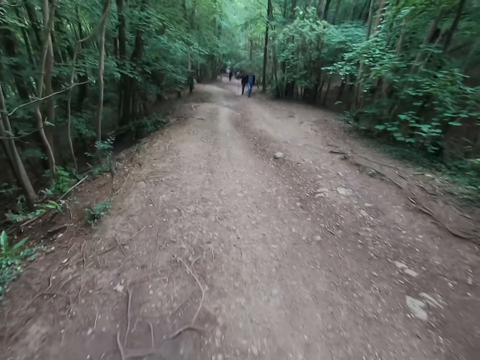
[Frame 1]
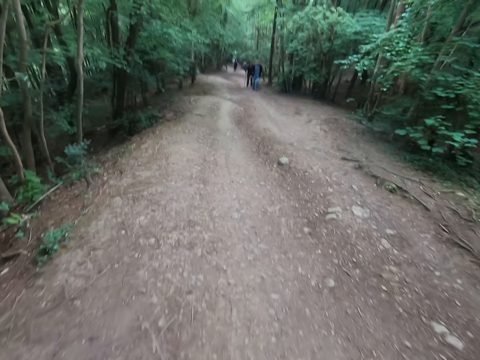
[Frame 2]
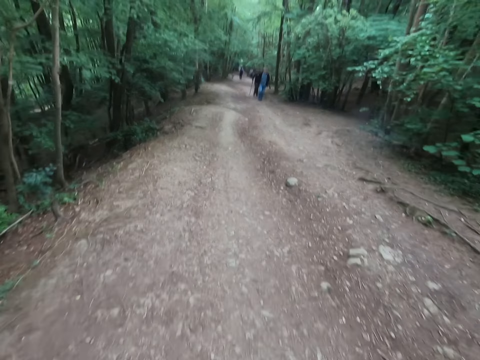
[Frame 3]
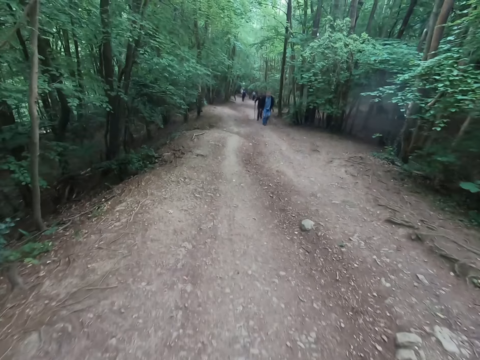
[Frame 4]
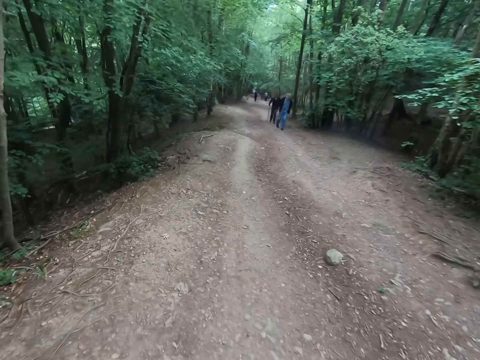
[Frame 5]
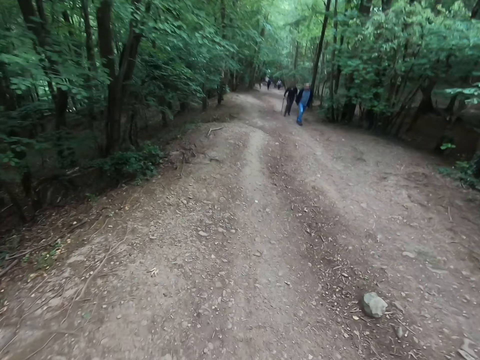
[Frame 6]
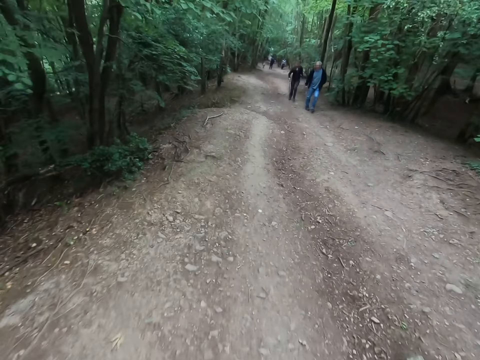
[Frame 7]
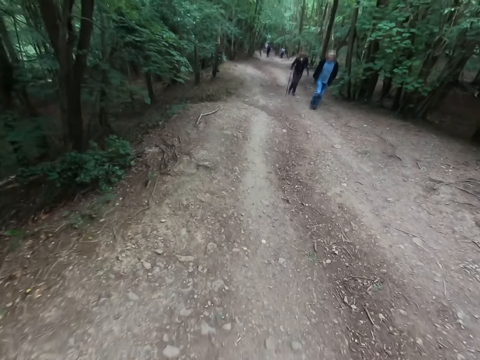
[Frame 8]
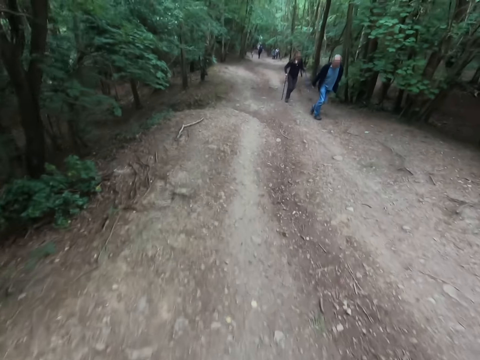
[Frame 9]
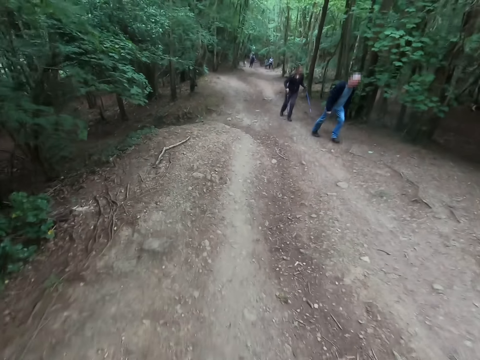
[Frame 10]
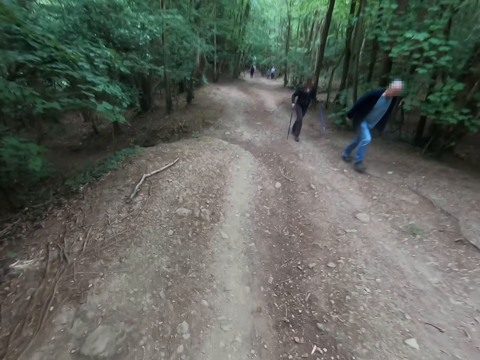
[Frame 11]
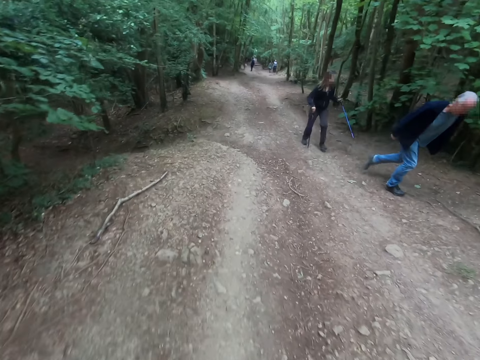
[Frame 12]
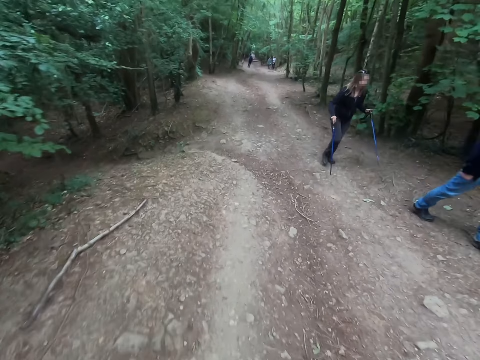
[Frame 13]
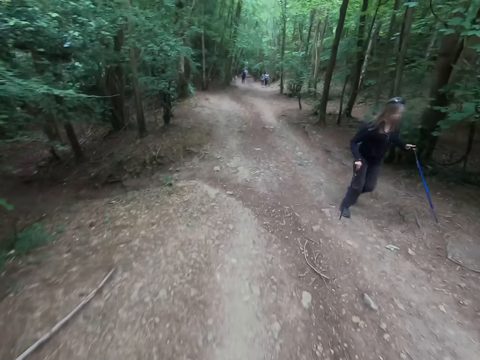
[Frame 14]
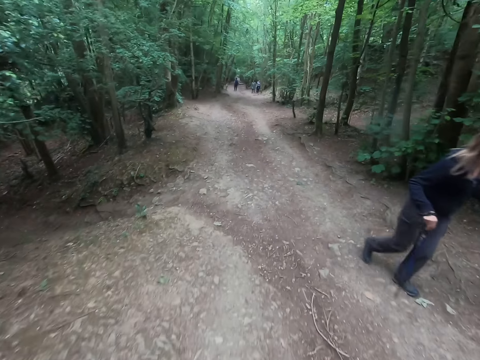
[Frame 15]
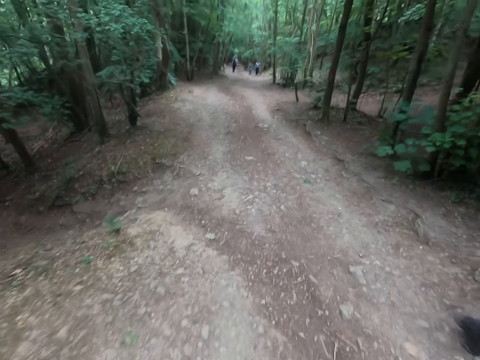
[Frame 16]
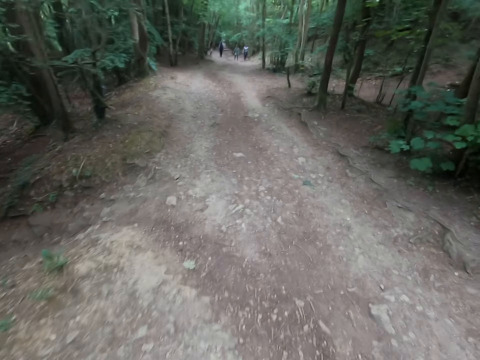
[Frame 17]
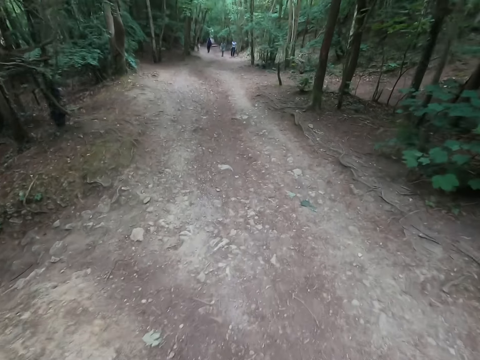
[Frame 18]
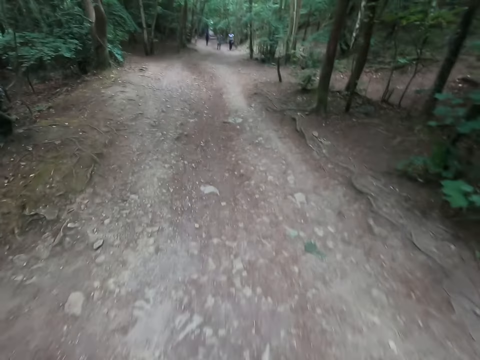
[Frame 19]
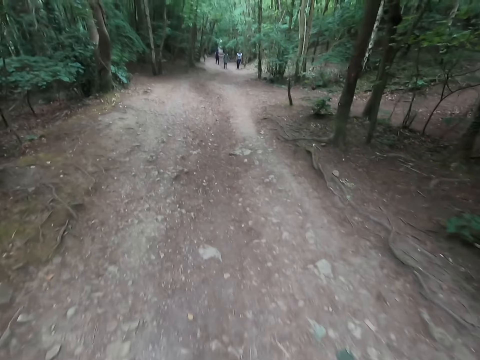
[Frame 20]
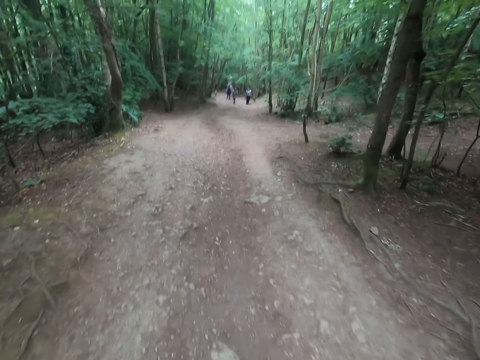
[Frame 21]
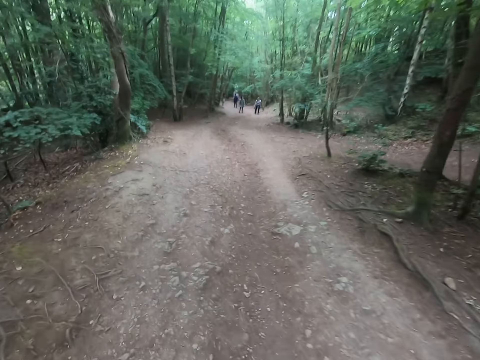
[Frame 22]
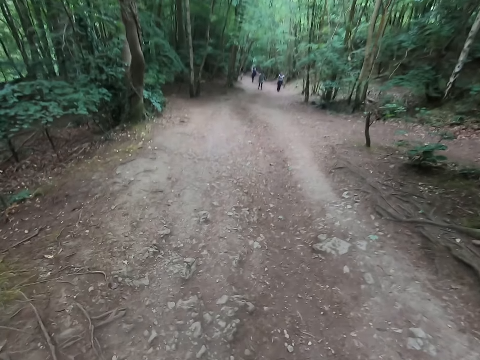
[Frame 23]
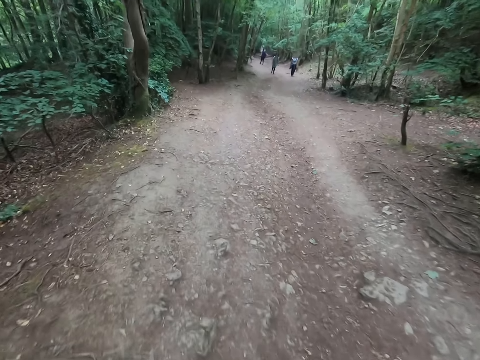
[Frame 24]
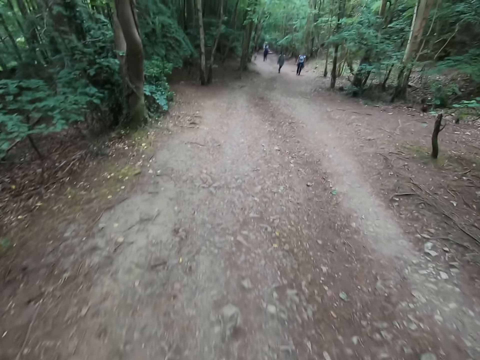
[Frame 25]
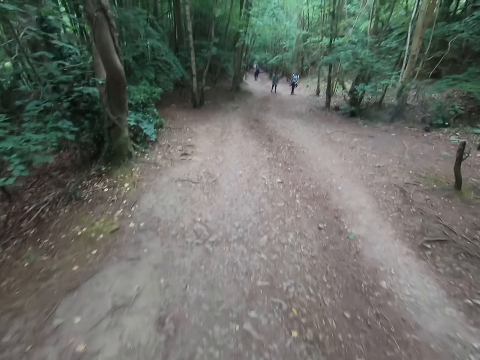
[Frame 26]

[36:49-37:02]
A lady holds umbrellas. Two other ladies walk at the forest.

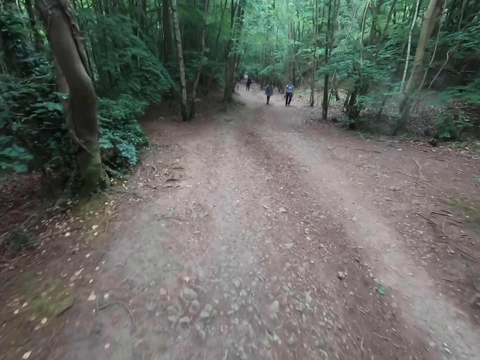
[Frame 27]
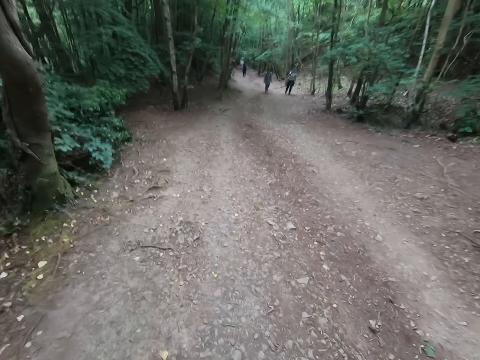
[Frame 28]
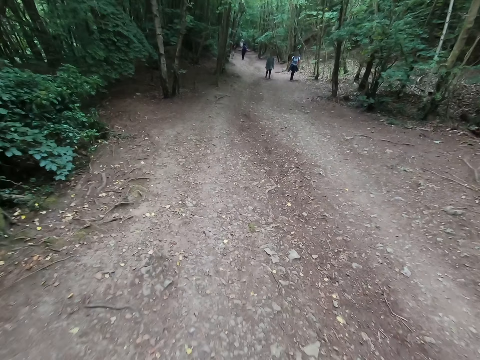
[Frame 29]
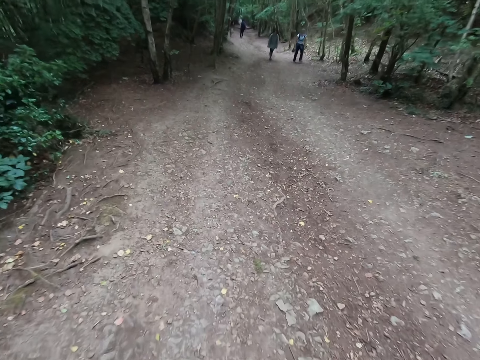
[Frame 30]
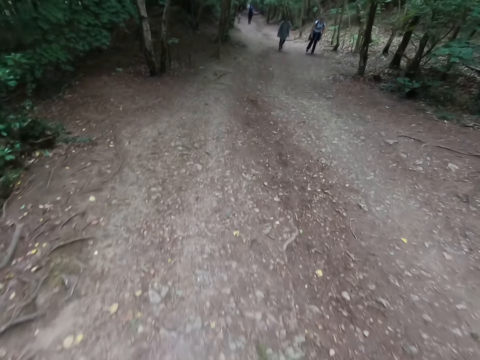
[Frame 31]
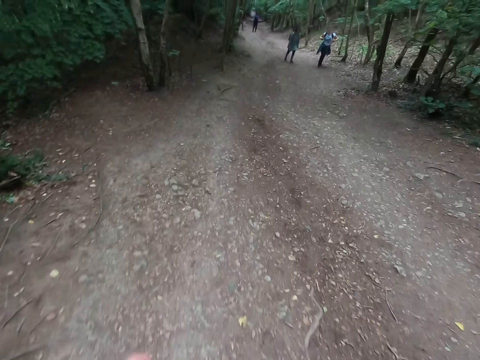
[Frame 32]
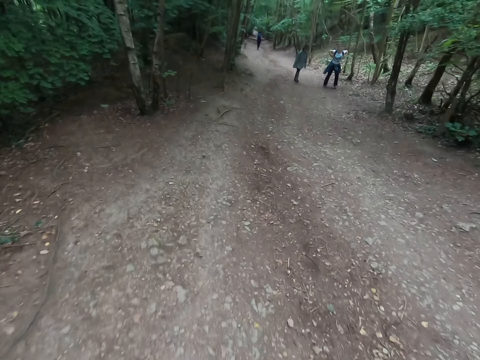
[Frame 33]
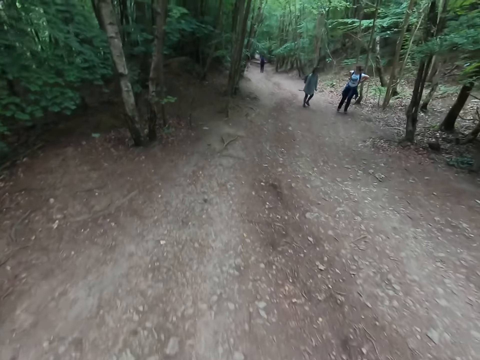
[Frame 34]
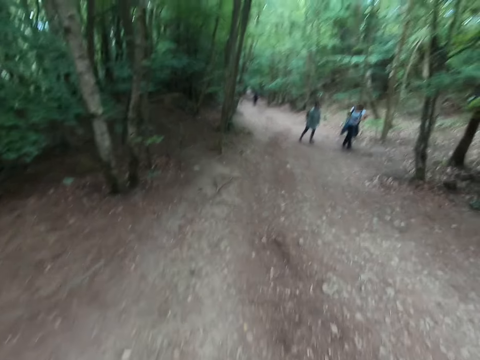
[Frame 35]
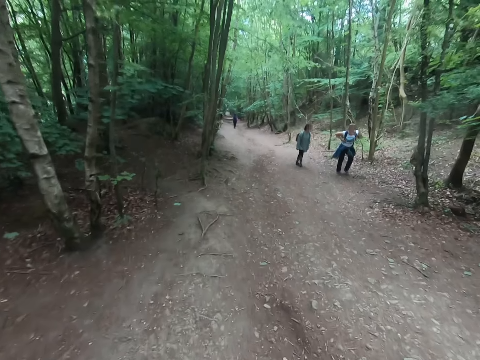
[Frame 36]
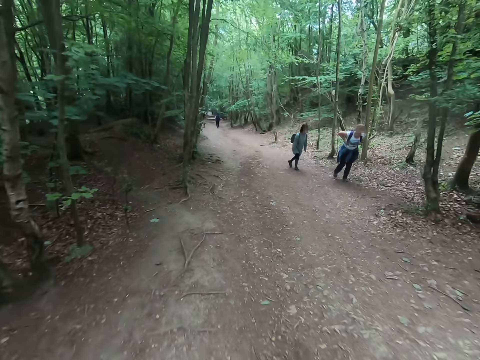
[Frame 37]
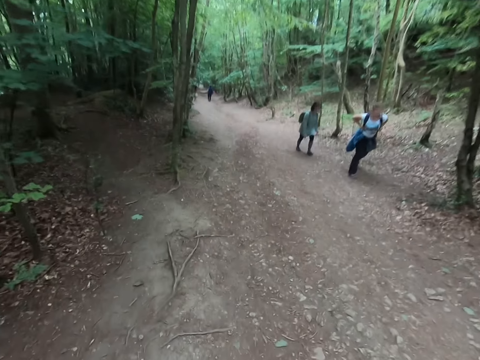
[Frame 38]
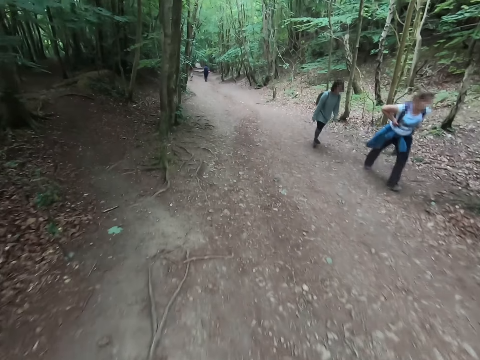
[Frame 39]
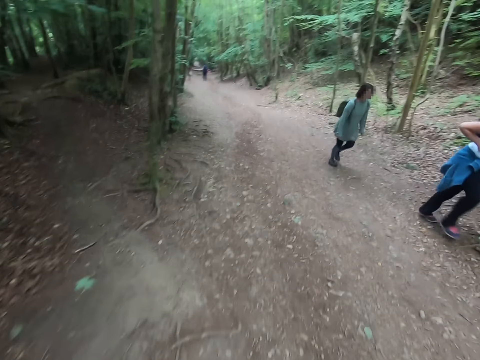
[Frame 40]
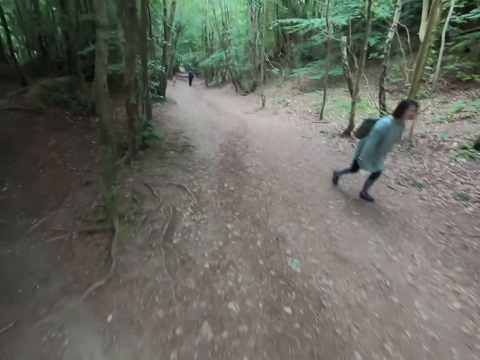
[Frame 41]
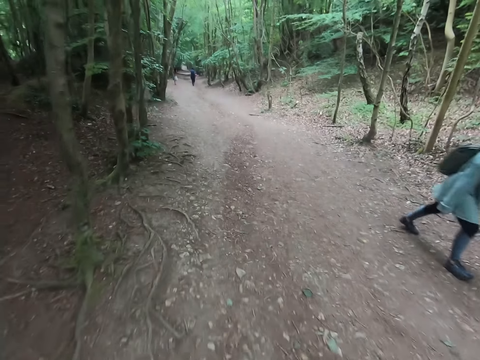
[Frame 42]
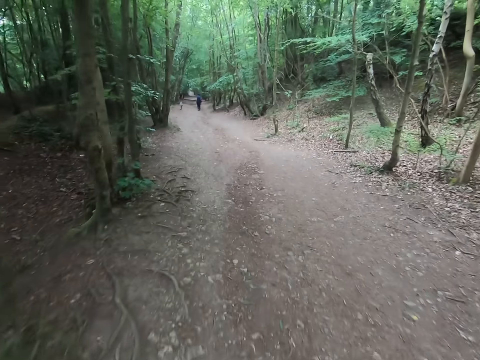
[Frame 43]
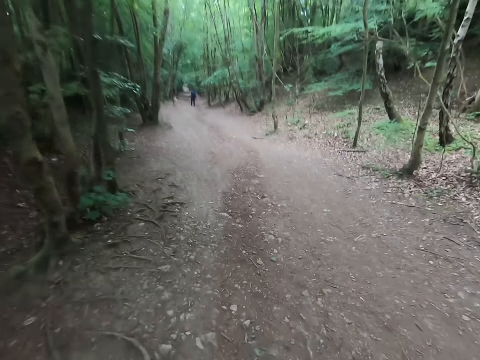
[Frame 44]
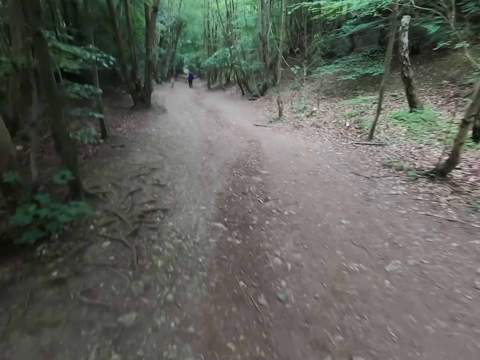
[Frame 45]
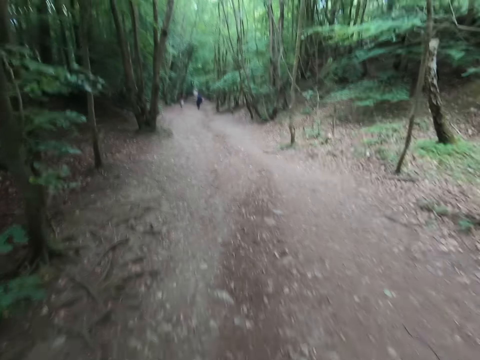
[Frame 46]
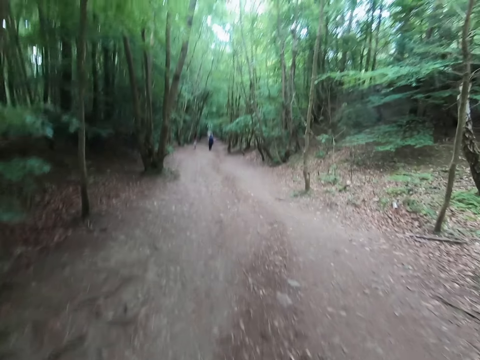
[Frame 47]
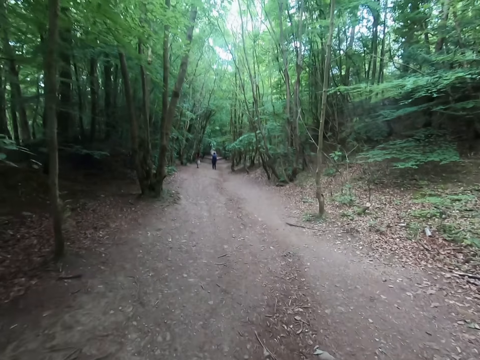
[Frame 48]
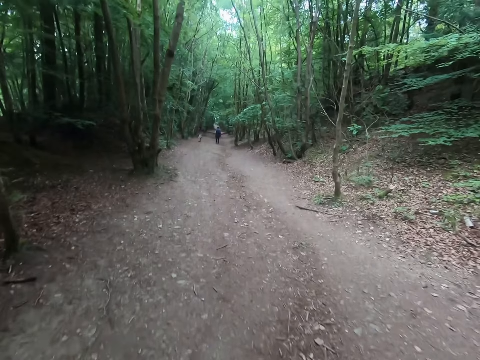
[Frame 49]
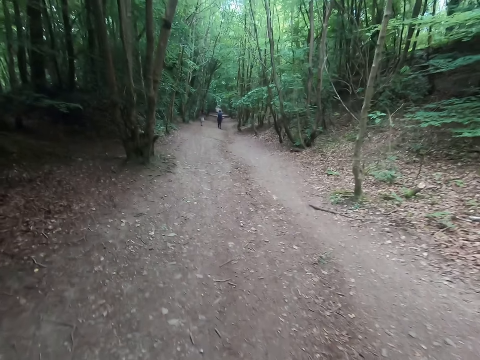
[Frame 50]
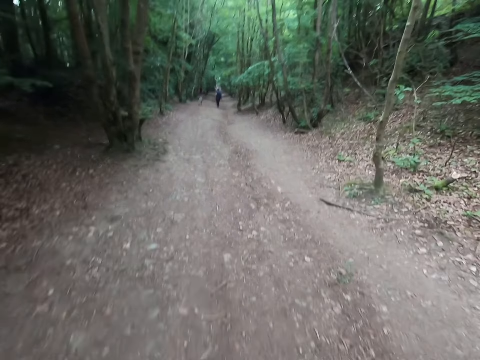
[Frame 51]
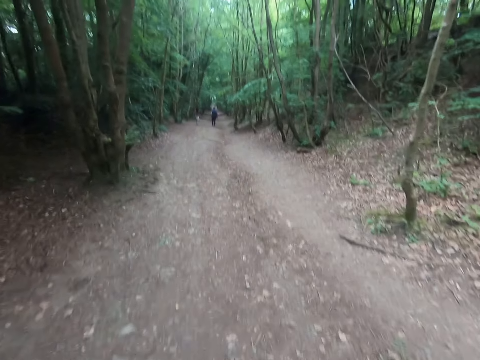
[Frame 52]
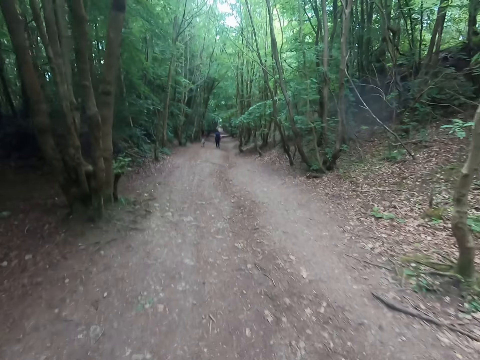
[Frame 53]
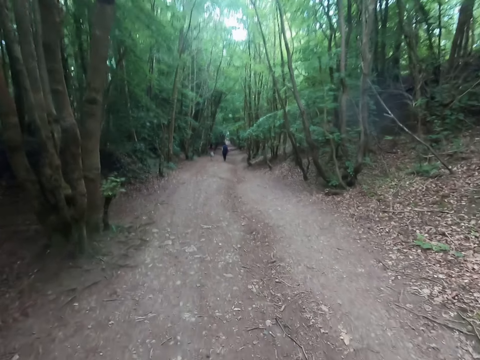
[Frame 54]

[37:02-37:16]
A lady holds a bag. Two other ladies walk at the forest.
